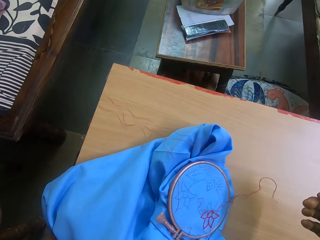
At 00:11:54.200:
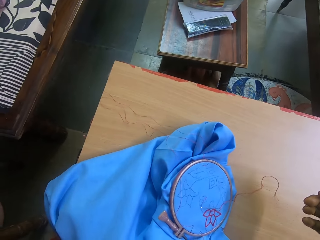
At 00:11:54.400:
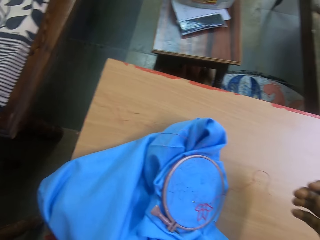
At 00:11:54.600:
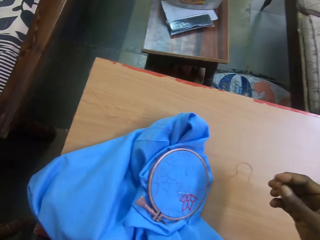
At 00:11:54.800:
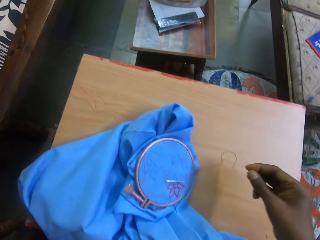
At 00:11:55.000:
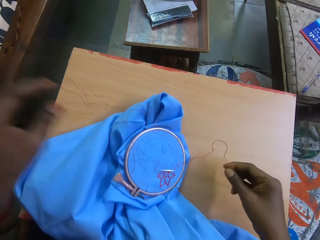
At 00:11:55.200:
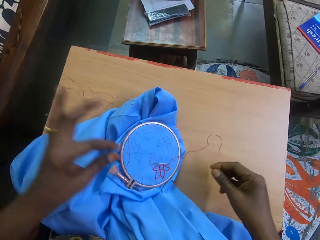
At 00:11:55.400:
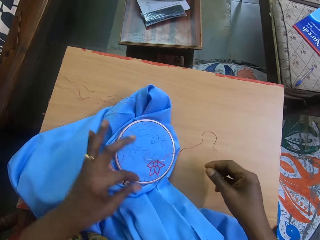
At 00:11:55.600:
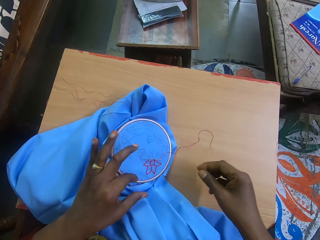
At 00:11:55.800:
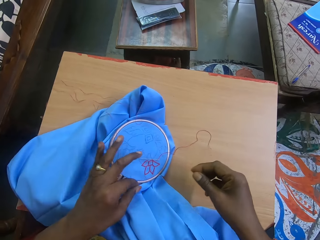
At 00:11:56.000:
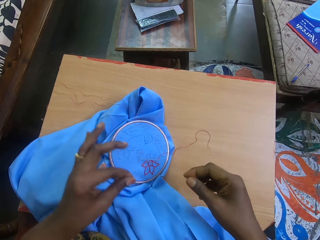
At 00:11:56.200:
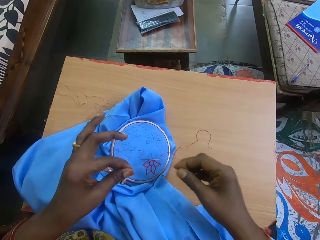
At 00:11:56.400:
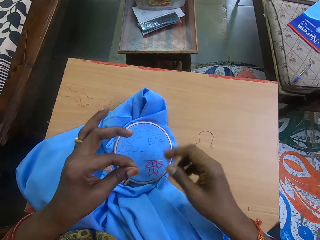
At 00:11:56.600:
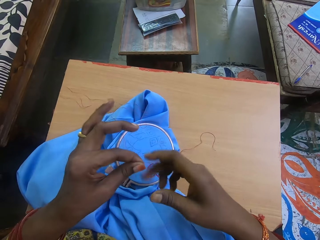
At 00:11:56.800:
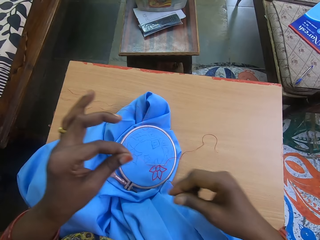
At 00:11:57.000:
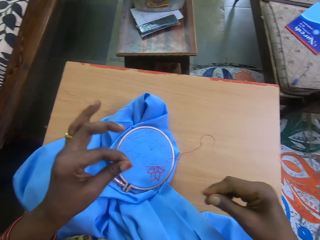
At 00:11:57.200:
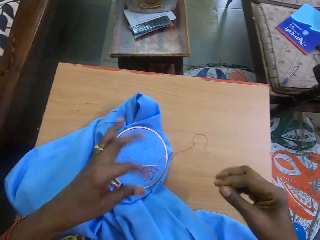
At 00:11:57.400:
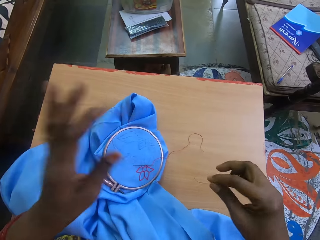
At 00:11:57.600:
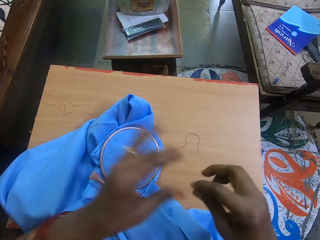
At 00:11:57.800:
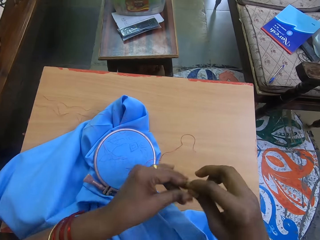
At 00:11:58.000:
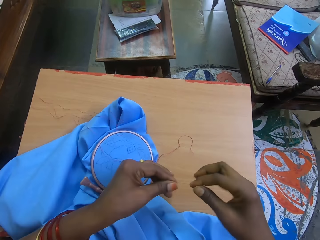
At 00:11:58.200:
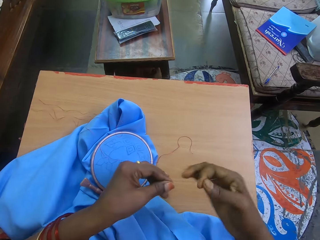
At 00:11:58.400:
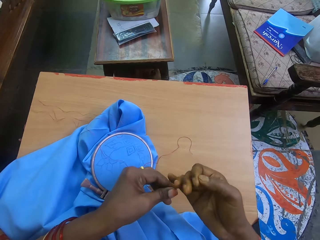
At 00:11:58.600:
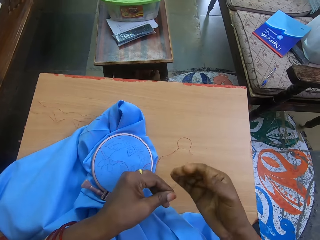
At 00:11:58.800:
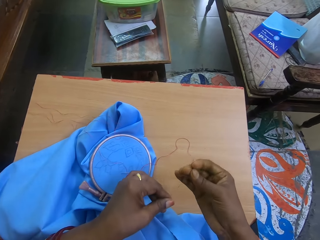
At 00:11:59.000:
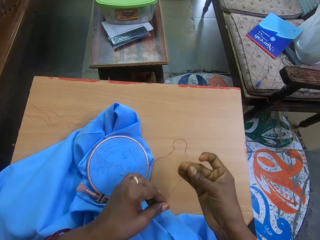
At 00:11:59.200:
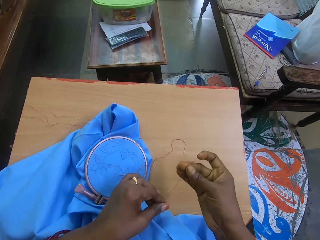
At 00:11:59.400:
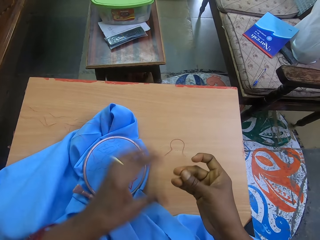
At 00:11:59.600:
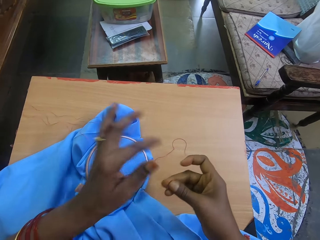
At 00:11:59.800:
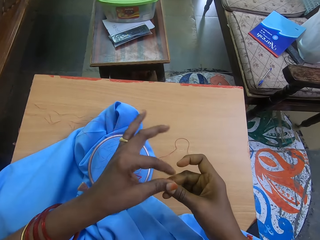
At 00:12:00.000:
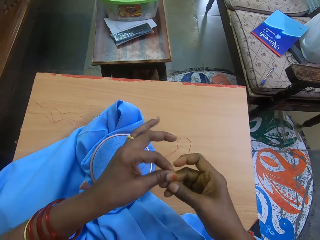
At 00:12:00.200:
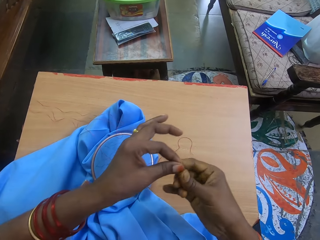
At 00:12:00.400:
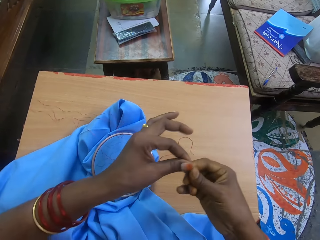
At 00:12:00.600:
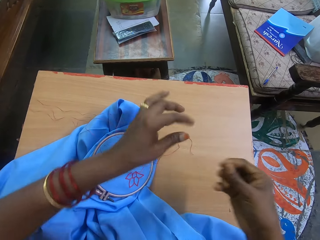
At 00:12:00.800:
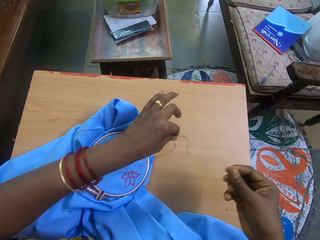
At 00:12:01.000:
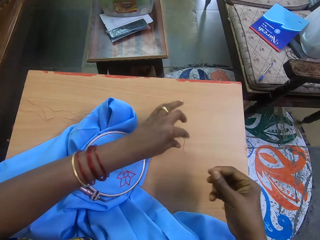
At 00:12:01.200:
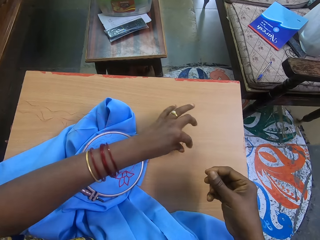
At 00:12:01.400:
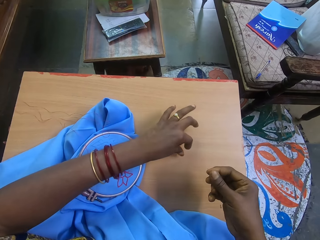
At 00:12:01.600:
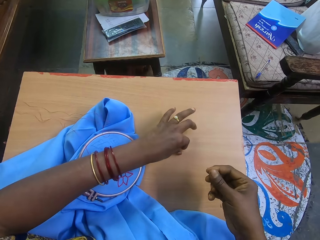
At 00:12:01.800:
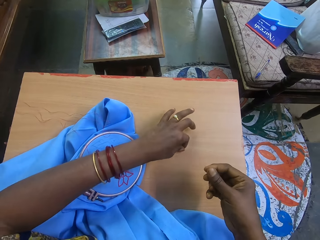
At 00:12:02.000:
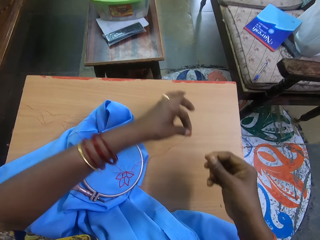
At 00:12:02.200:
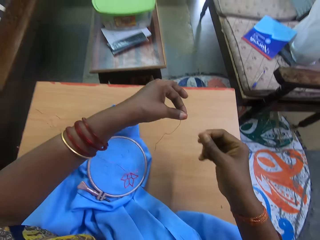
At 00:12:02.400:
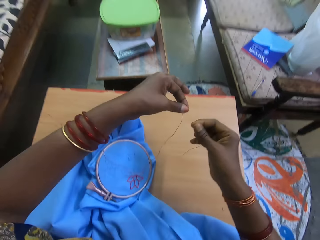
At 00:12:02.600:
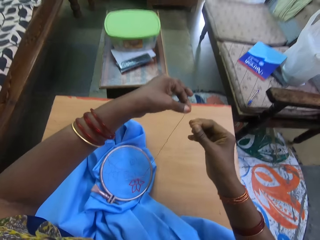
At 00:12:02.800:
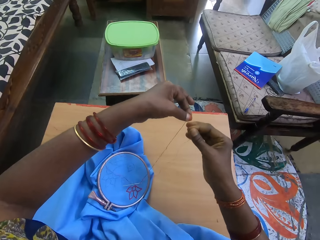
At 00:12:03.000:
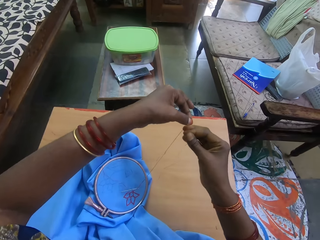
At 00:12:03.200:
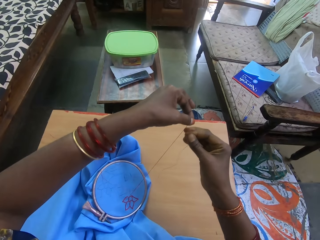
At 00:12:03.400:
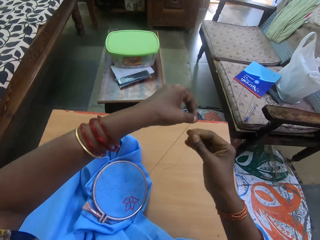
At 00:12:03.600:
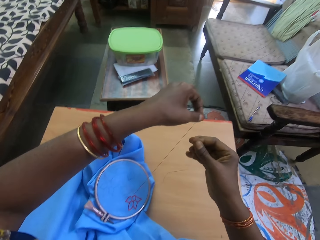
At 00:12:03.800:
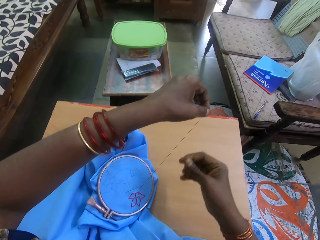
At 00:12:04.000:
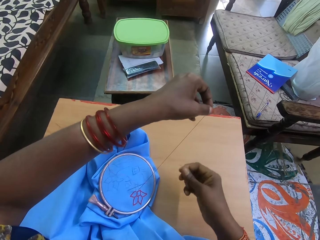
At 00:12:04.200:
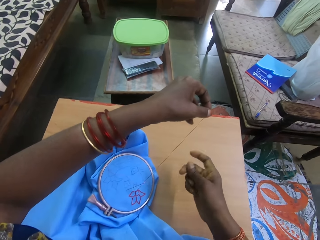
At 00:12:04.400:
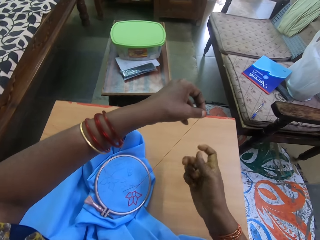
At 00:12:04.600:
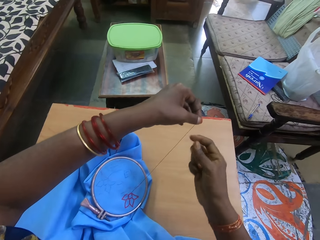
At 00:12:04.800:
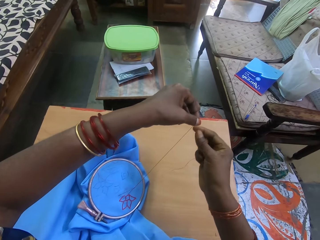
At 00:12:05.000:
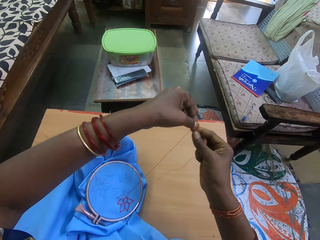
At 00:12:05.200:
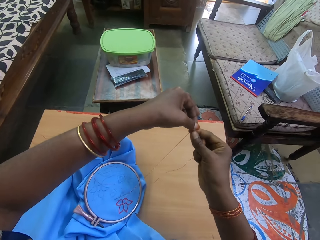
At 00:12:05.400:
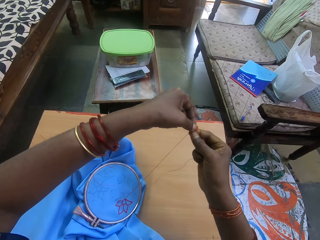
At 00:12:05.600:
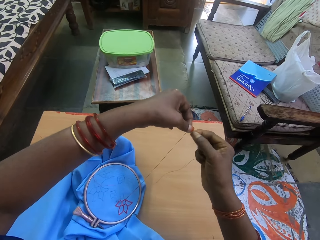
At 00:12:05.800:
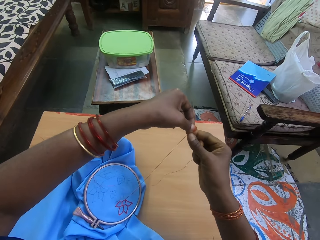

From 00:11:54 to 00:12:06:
The camera wearer picks up the thread. They adjust the thread. They pick up the thread. They tie yarn.

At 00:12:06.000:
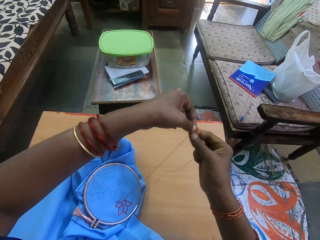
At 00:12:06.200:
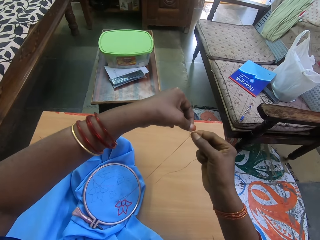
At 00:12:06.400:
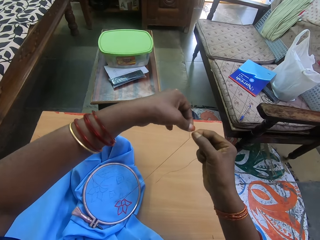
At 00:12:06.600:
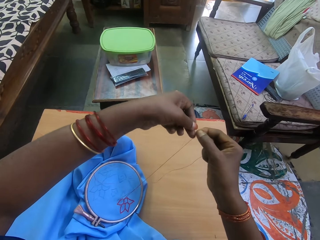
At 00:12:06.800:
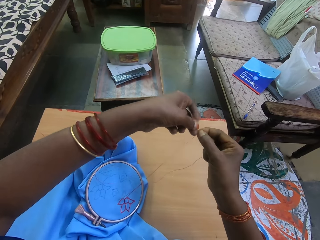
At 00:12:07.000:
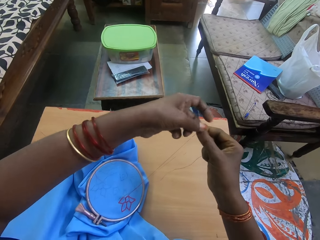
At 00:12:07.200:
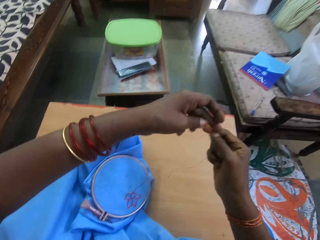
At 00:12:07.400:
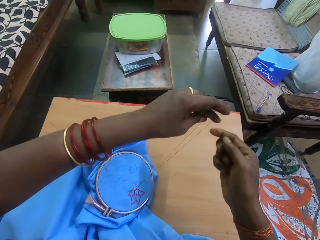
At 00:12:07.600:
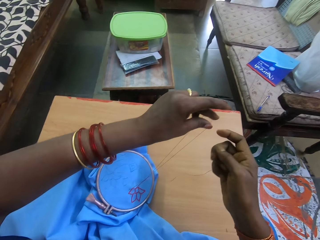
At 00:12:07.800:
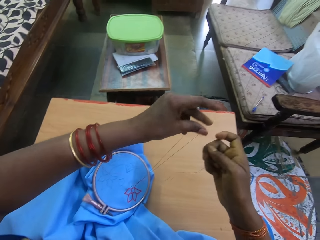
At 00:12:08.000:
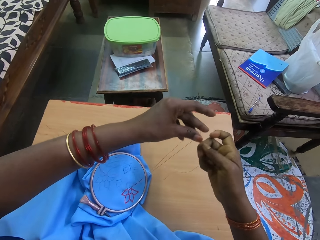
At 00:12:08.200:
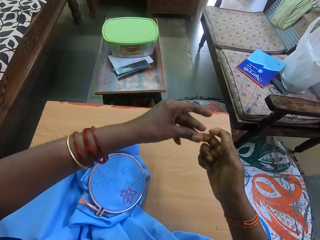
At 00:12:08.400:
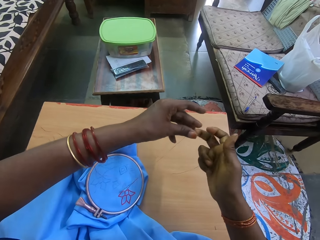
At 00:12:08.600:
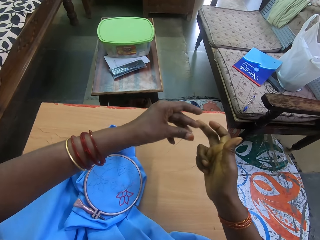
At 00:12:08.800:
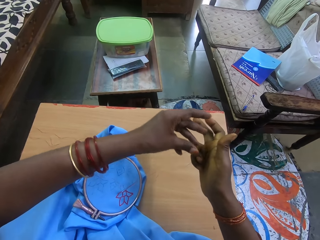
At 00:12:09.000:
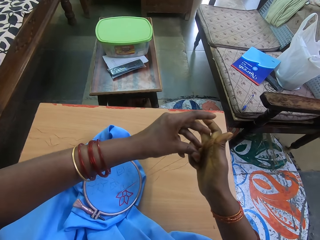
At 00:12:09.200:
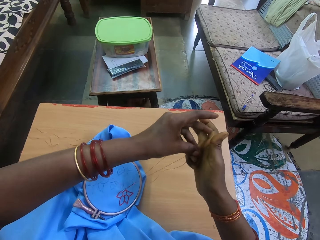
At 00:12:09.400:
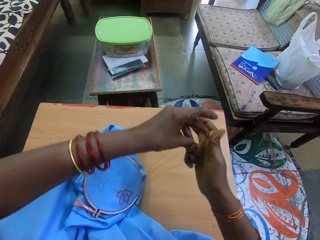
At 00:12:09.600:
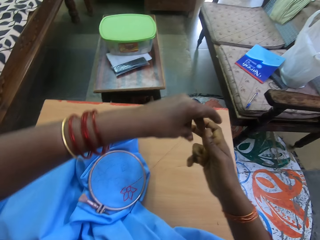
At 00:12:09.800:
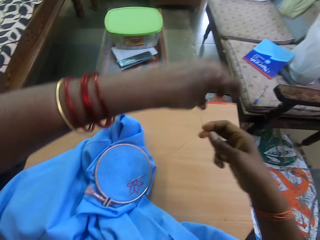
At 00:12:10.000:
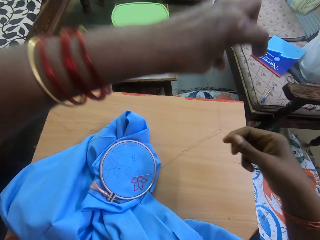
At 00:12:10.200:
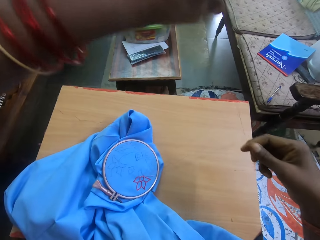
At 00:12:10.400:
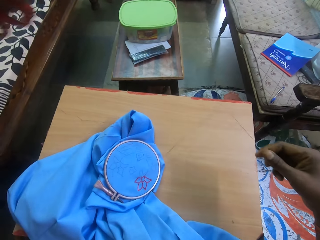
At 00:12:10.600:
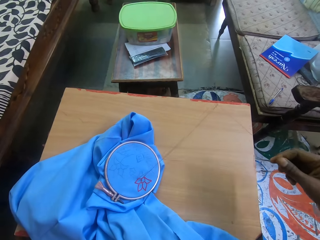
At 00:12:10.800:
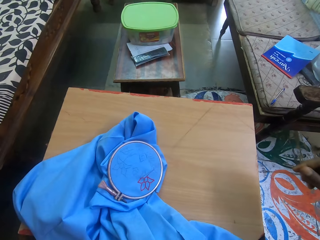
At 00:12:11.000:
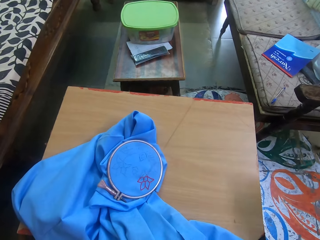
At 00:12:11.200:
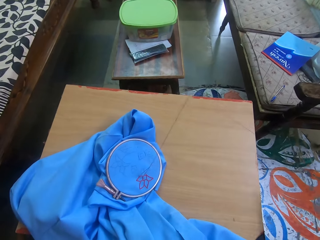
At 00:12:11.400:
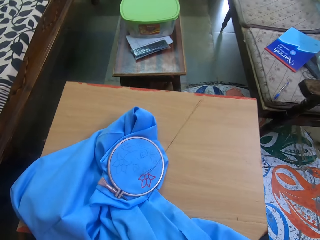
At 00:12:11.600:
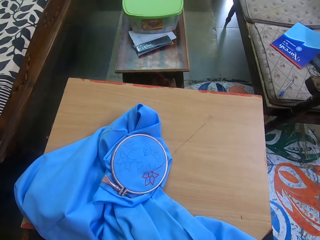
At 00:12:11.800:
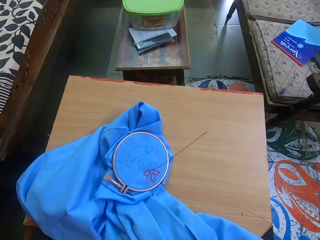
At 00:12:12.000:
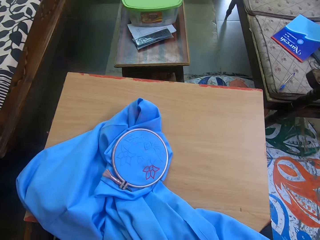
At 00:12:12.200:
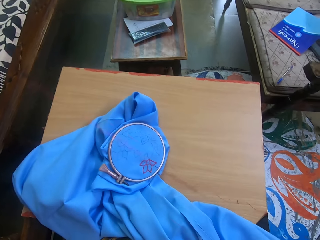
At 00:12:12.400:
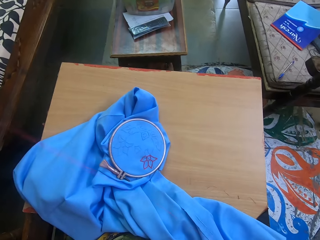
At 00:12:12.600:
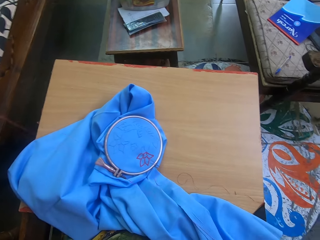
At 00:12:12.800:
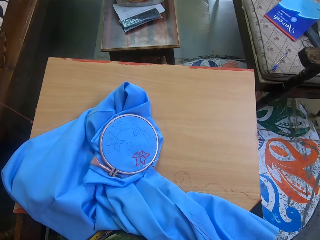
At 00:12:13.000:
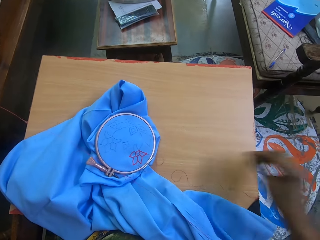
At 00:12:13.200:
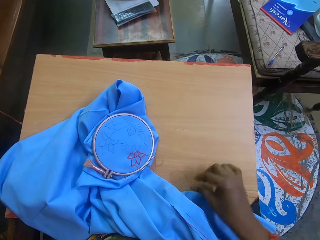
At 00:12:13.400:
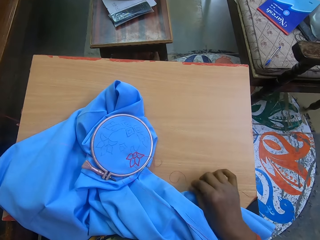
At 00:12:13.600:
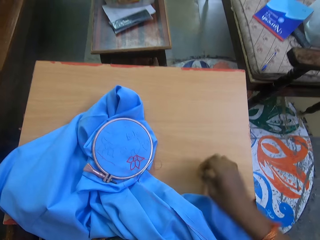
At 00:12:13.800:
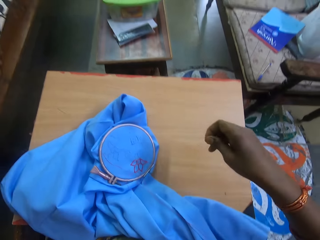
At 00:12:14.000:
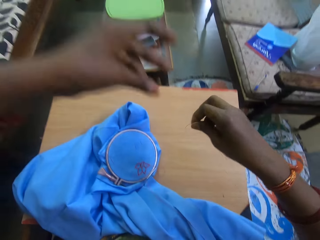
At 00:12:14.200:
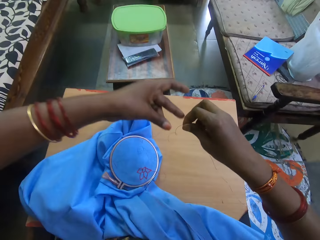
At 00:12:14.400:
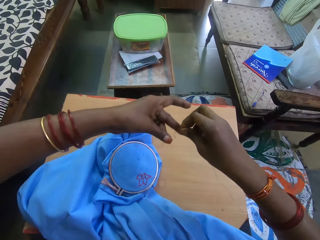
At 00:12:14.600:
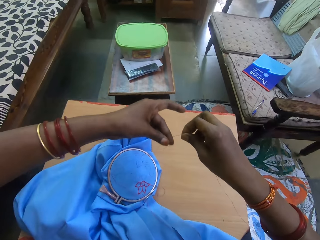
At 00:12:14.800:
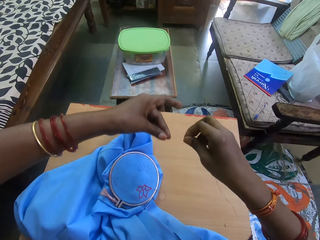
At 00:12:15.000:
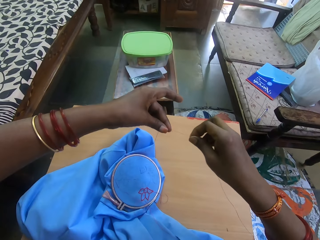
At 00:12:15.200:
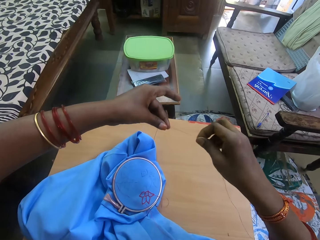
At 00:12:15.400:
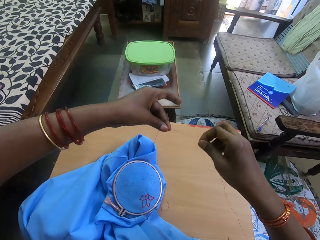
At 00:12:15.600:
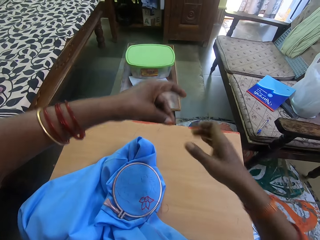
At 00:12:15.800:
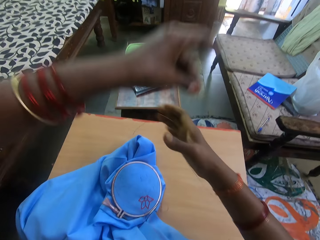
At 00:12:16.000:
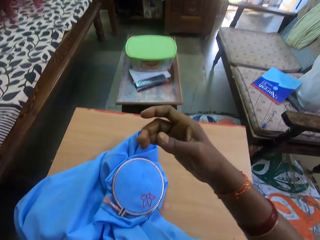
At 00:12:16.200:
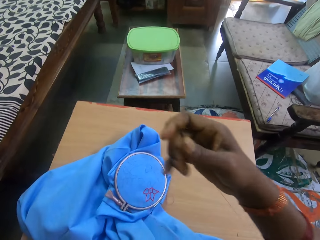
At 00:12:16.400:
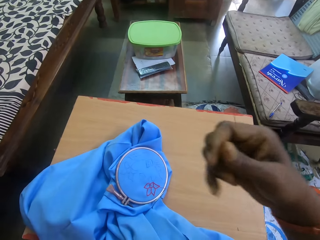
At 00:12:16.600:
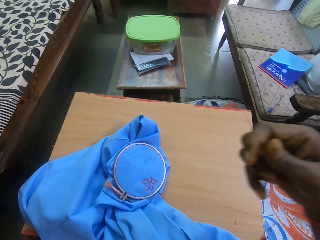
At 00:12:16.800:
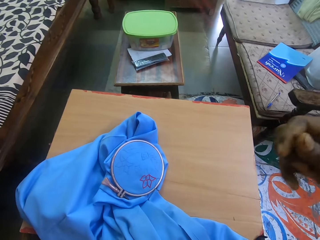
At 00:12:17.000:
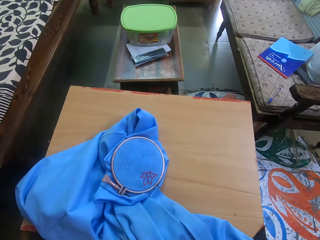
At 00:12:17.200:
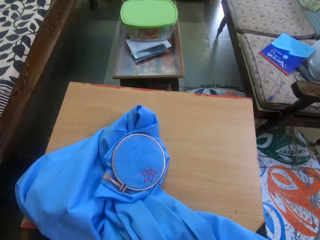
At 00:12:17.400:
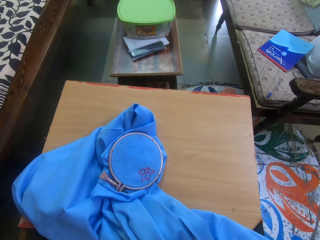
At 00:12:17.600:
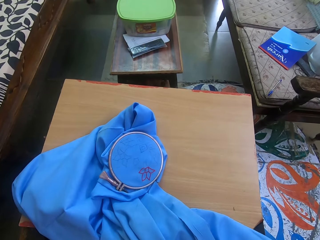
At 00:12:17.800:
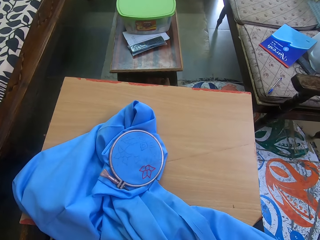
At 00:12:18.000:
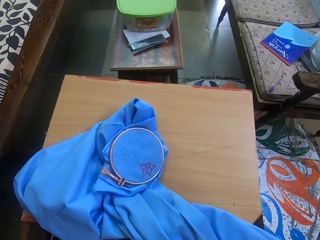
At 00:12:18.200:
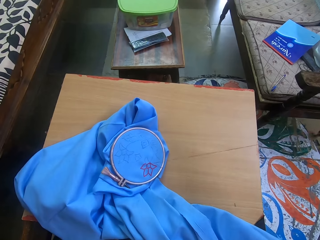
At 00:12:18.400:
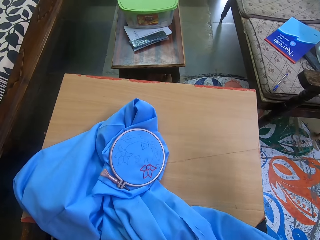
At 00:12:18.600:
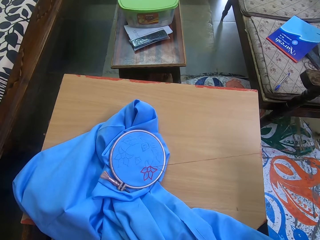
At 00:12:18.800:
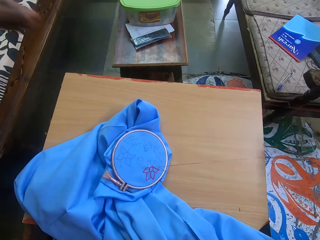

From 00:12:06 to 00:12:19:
The camera wearer adjusts the thread. They pick up the thread. They adjust the cloth.
